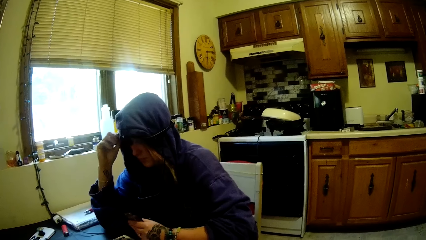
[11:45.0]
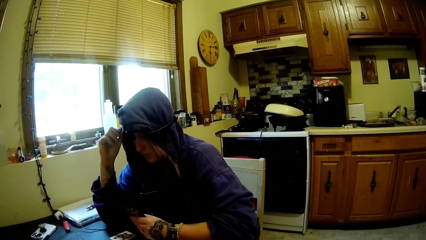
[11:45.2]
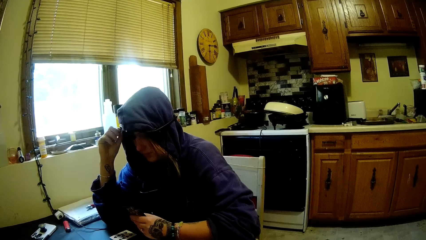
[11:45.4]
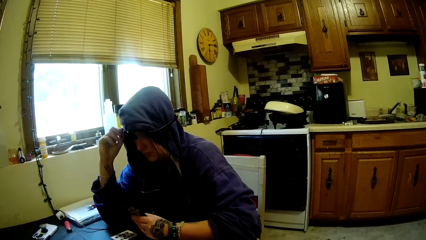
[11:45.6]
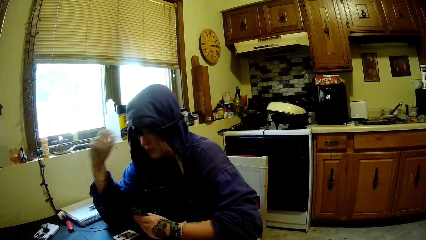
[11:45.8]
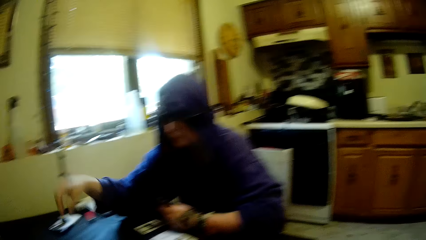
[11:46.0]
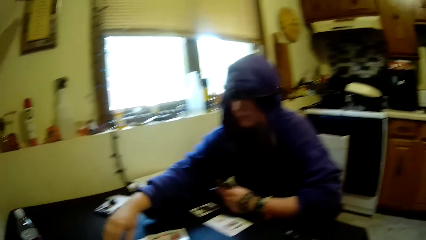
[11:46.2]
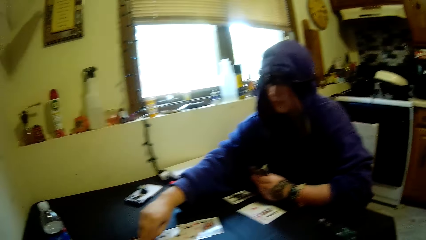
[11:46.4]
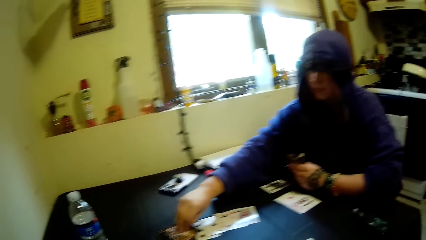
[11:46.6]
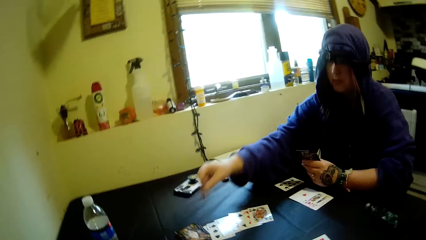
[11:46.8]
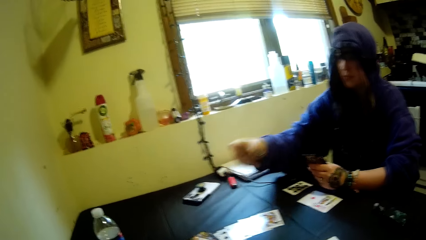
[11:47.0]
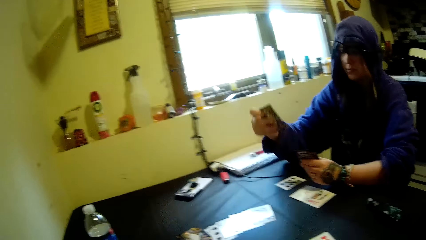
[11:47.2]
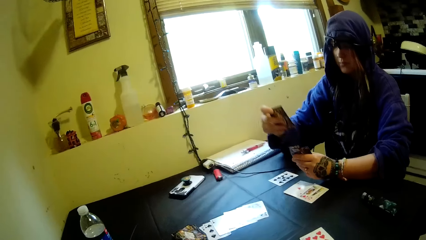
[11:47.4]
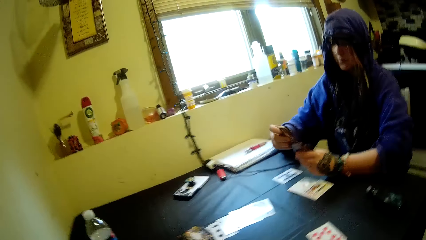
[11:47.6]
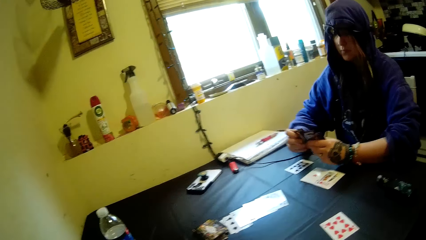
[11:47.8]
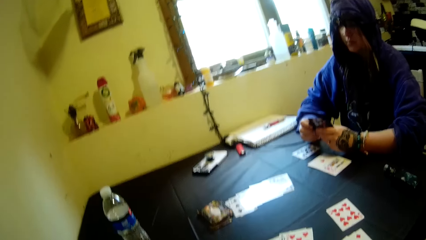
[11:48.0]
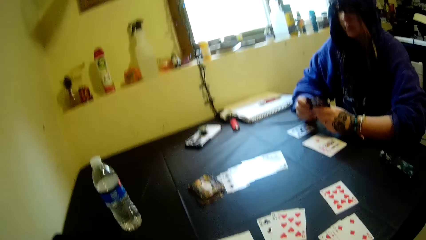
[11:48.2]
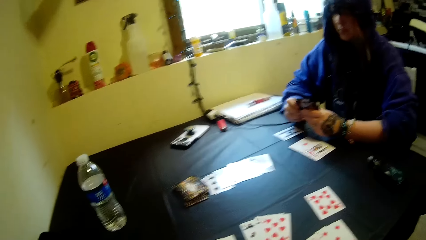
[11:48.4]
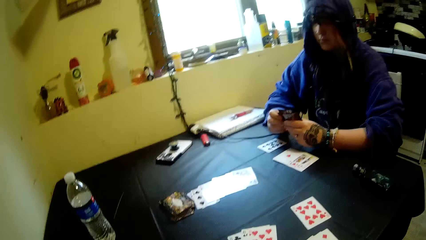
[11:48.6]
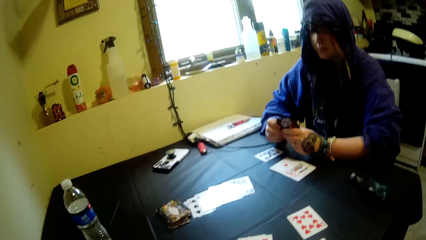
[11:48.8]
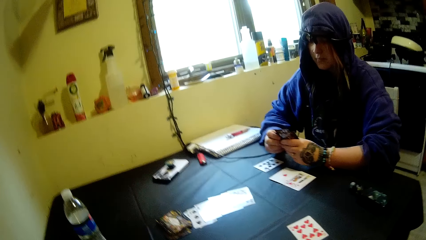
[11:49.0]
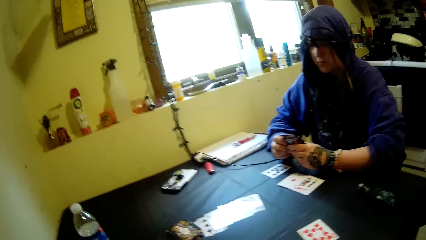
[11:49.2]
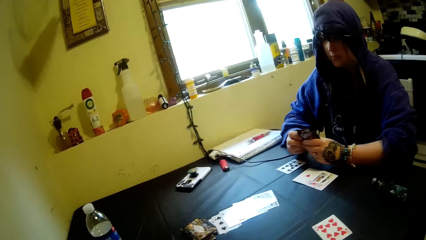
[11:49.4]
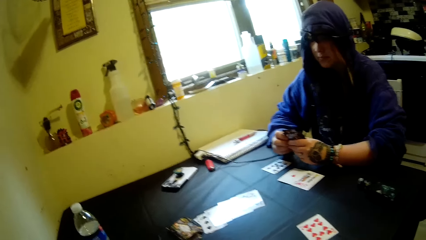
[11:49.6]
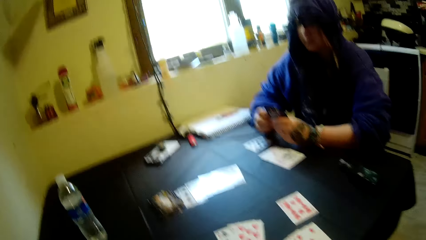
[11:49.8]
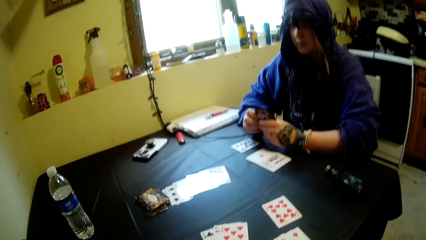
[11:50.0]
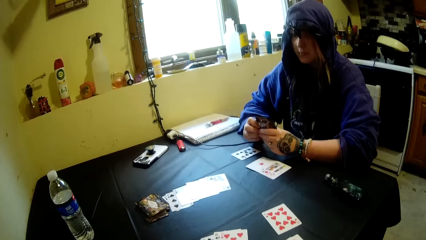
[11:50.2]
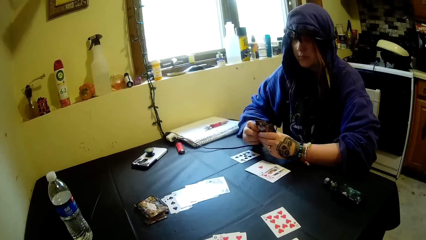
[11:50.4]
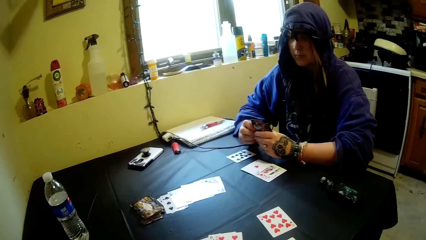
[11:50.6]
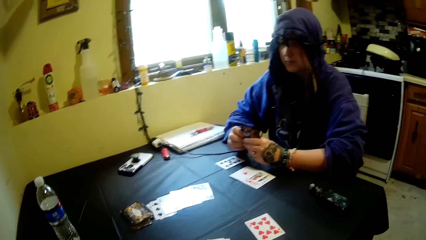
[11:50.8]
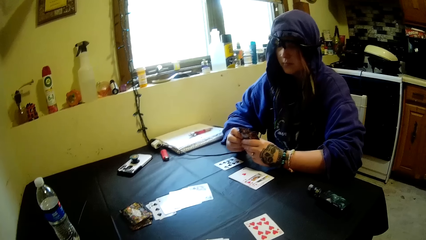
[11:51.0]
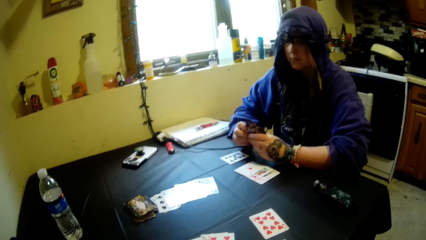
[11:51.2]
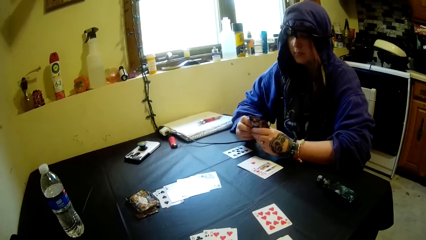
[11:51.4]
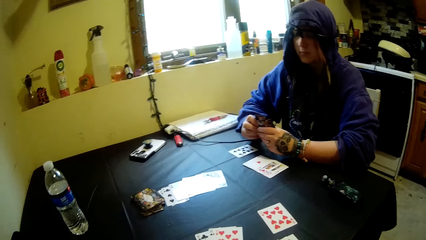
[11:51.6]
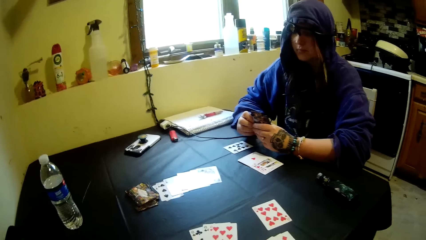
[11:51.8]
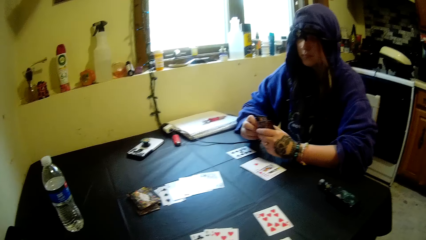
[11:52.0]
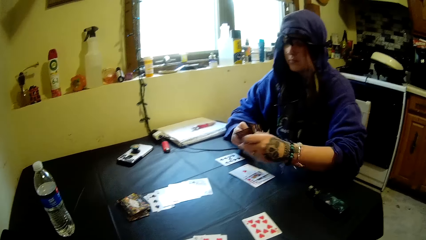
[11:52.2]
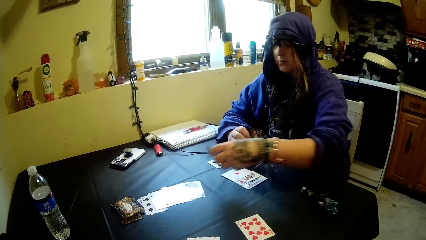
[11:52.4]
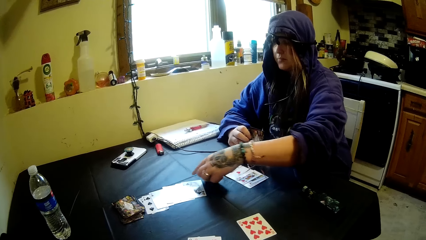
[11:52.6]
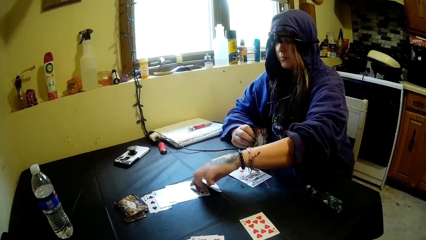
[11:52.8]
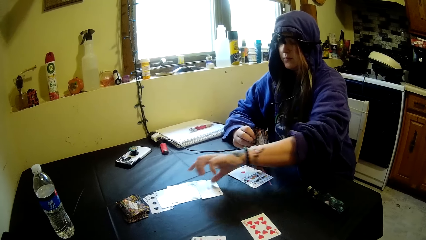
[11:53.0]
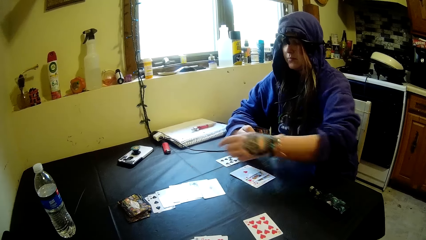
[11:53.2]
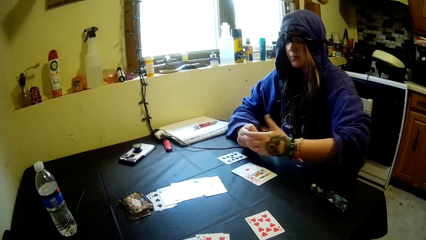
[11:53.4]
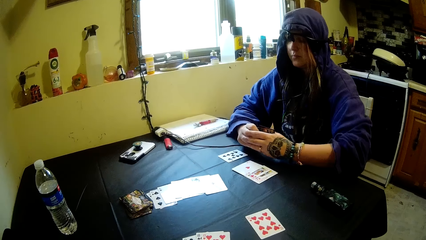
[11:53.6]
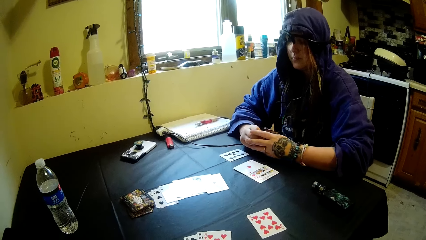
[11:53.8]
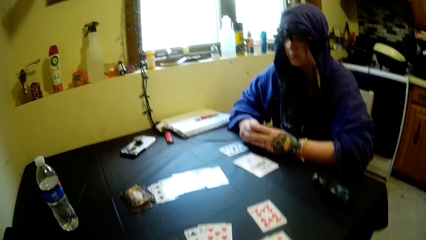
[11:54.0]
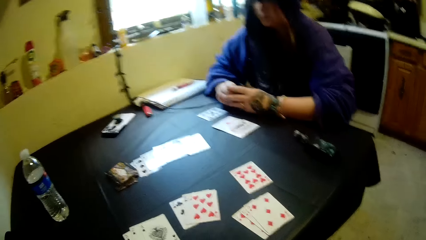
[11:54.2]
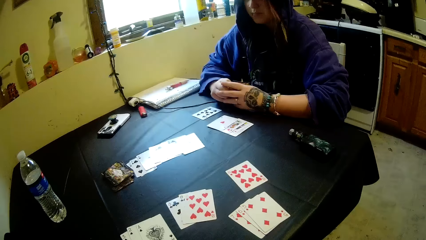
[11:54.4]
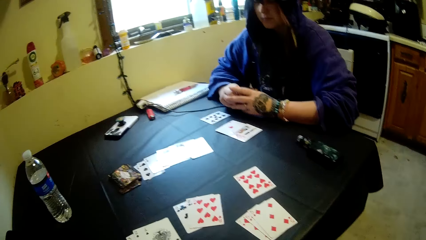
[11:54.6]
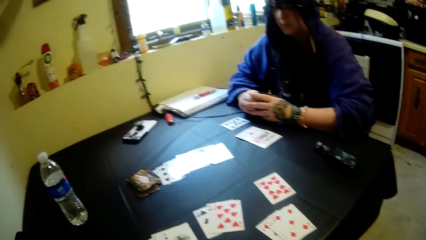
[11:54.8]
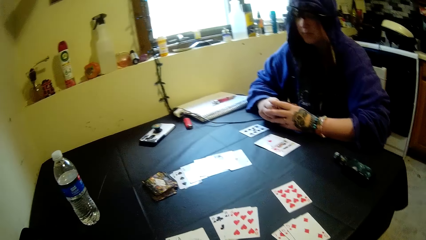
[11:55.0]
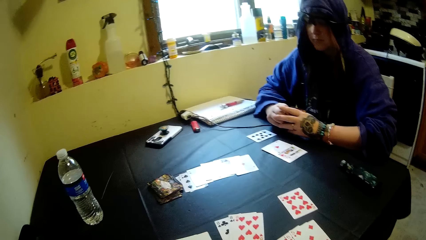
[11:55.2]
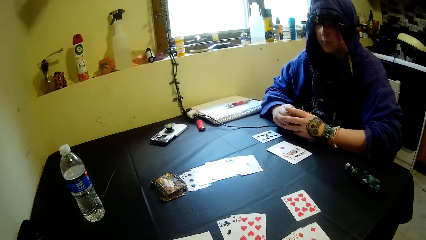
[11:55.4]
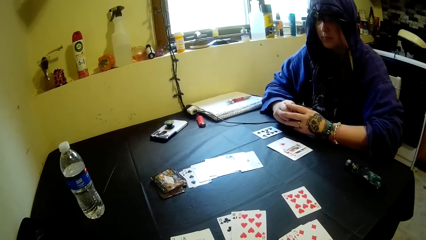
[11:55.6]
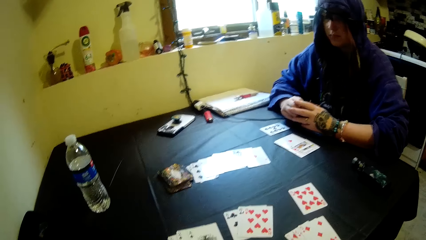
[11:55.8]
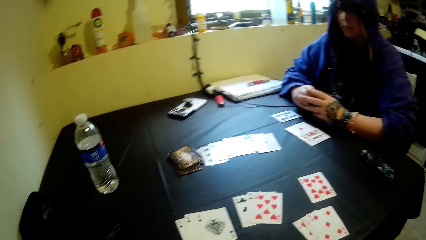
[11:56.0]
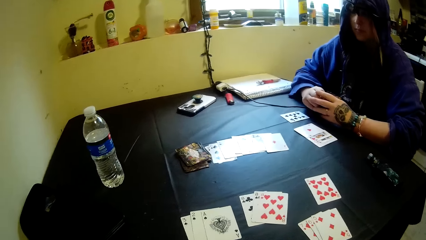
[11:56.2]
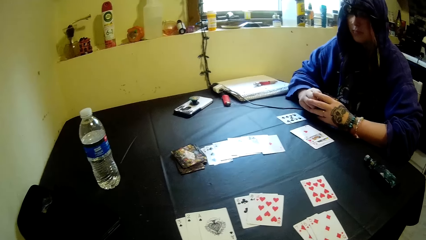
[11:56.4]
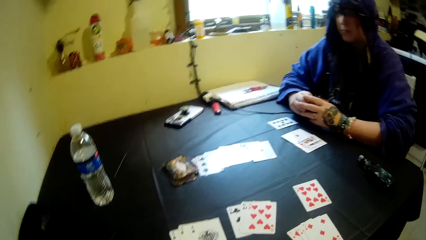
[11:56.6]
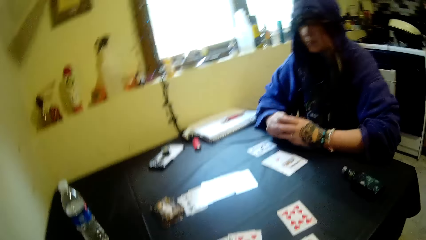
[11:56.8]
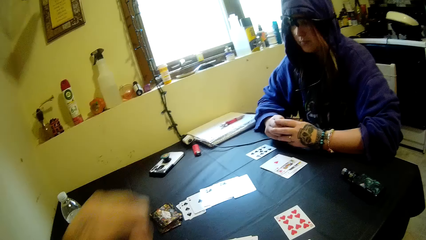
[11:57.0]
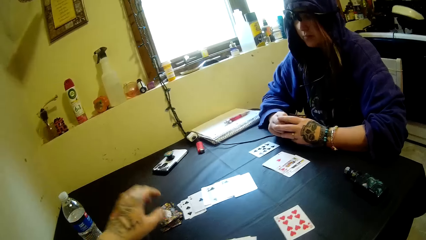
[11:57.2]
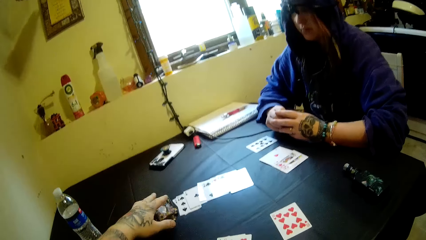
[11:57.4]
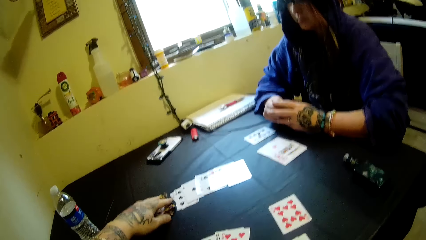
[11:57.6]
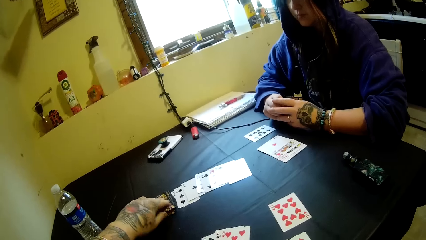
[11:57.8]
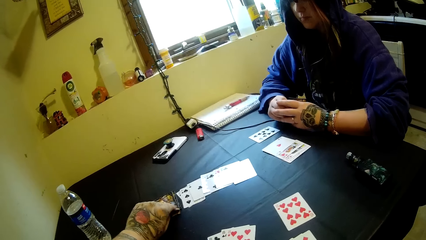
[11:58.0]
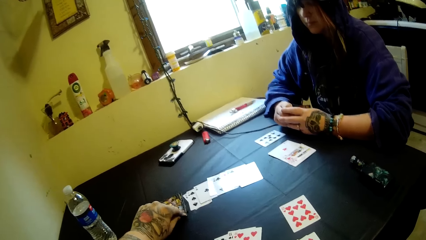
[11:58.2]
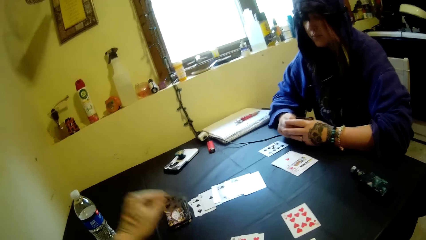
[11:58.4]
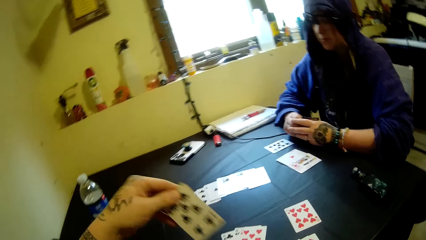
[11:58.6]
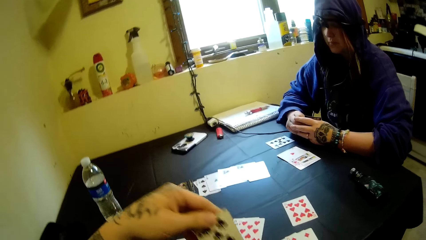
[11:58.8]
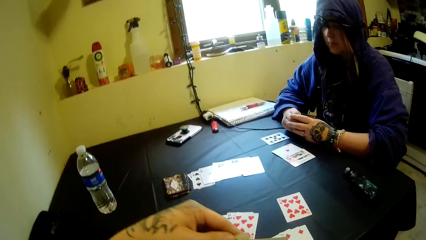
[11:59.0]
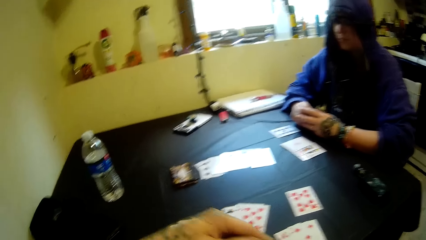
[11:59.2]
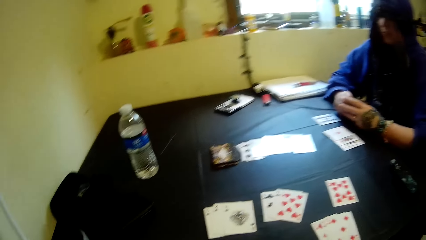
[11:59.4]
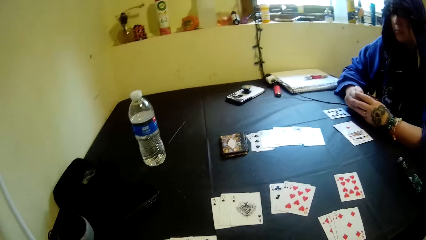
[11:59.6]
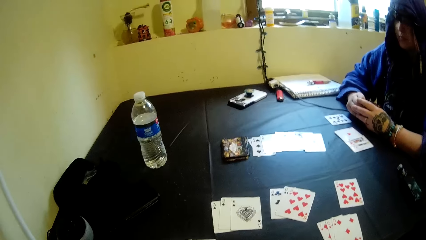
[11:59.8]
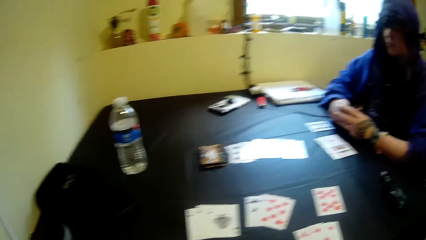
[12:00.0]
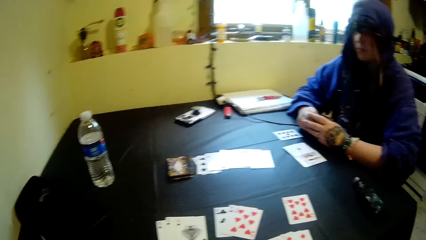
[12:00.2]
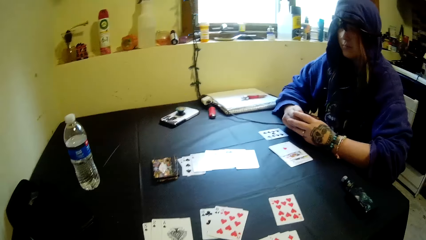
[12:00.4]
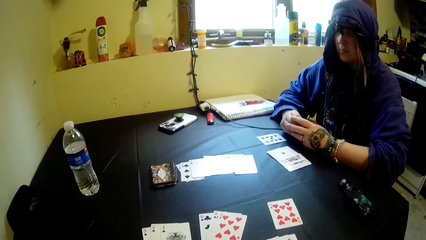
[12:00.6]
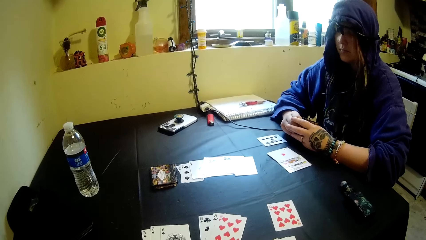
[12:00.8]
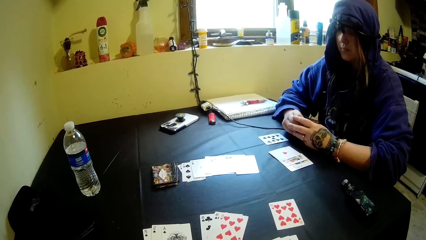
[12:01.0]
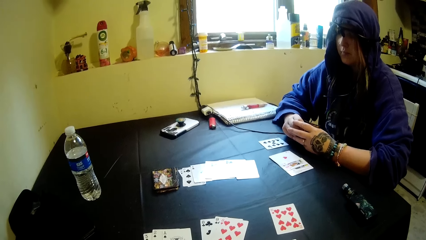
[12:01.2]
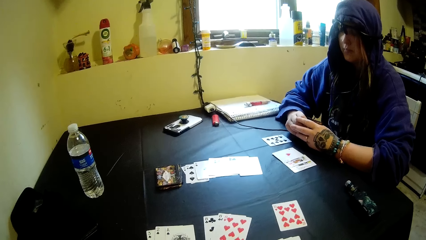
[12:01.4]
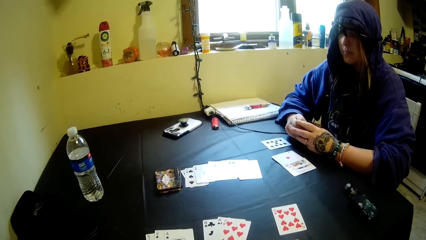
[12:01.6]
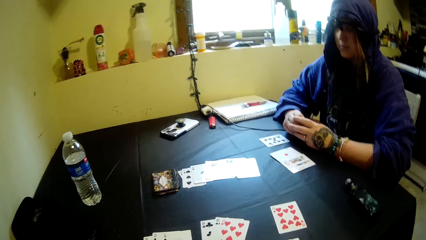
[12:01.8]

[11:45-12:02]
A woman picks a card on a table. The woman puts a card on the table. The camera wearer picks a card on the table.
